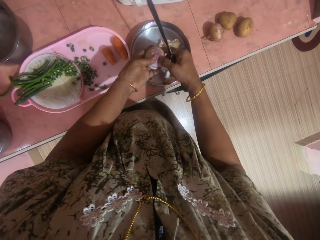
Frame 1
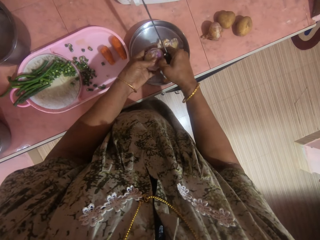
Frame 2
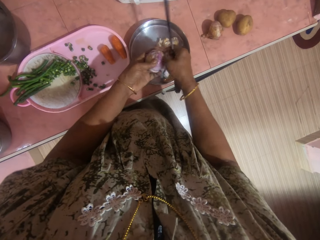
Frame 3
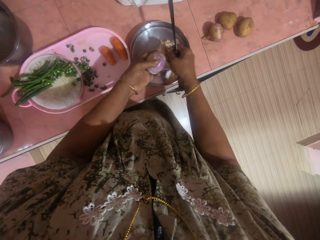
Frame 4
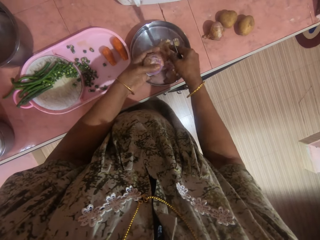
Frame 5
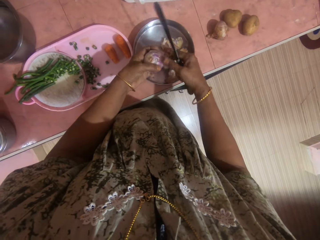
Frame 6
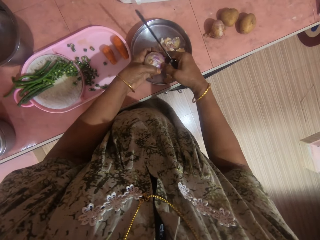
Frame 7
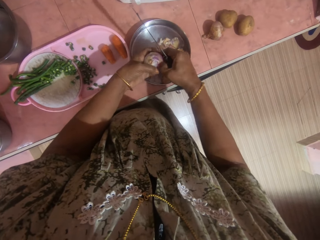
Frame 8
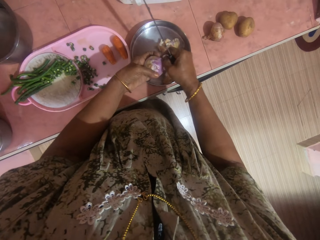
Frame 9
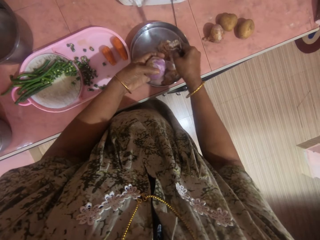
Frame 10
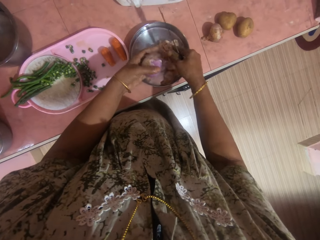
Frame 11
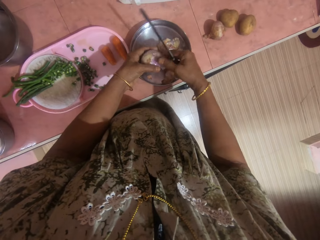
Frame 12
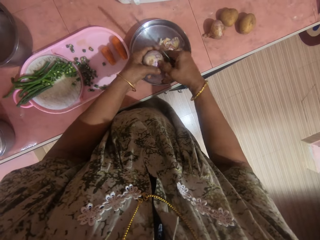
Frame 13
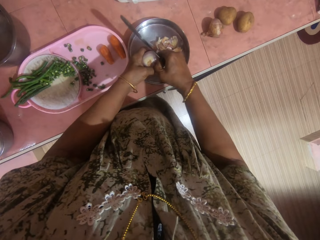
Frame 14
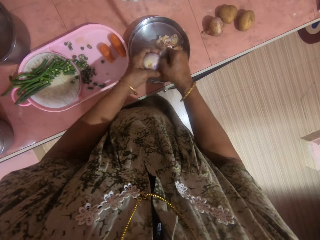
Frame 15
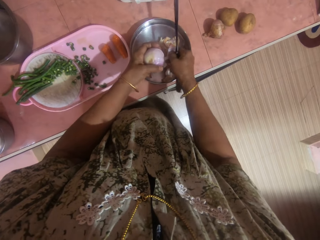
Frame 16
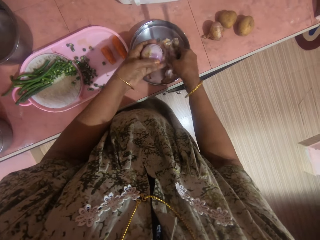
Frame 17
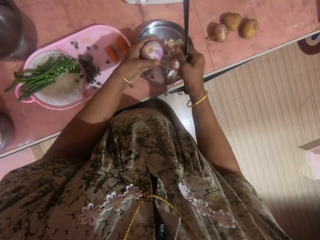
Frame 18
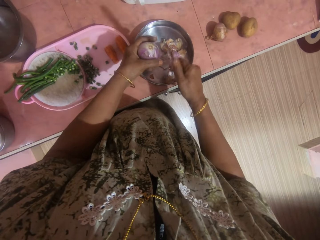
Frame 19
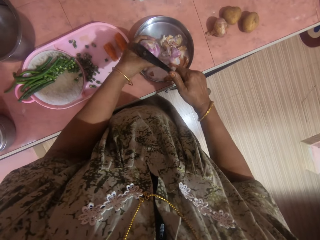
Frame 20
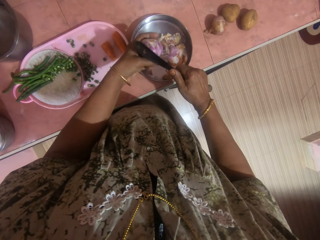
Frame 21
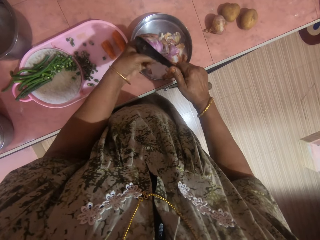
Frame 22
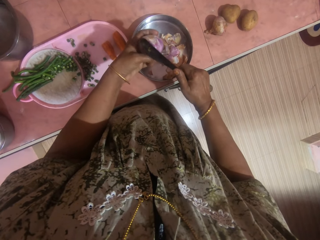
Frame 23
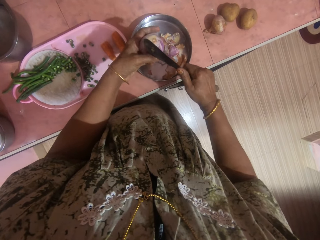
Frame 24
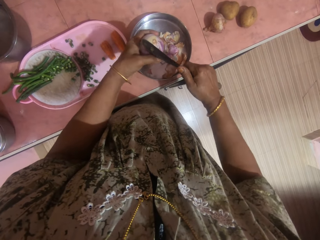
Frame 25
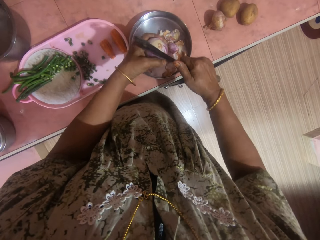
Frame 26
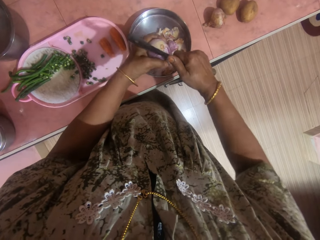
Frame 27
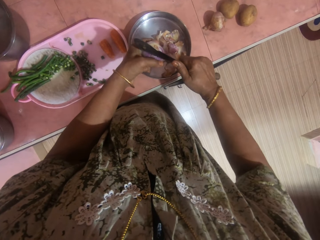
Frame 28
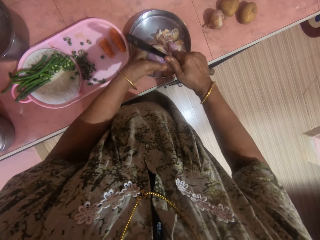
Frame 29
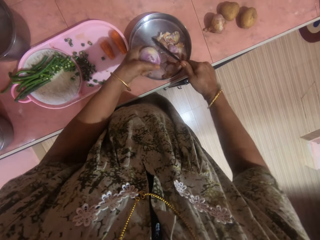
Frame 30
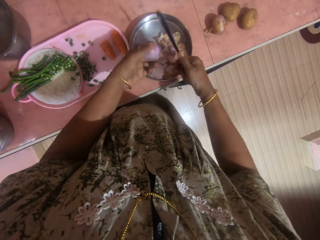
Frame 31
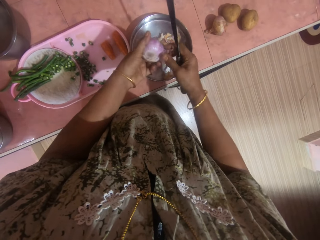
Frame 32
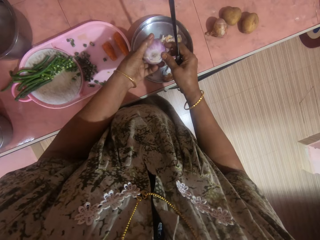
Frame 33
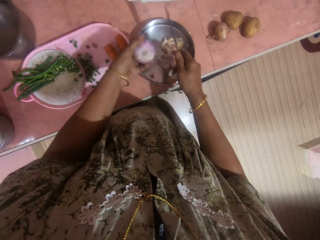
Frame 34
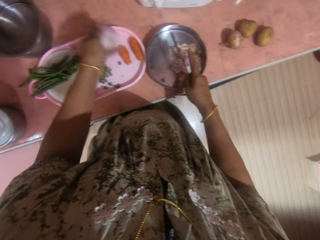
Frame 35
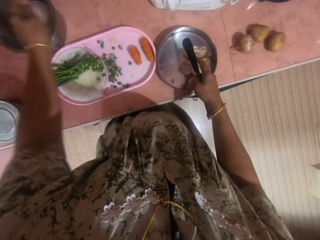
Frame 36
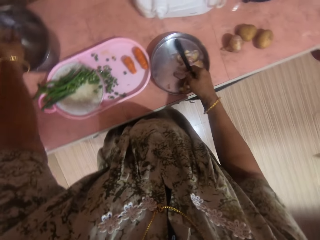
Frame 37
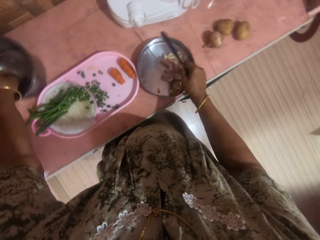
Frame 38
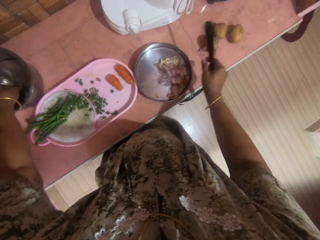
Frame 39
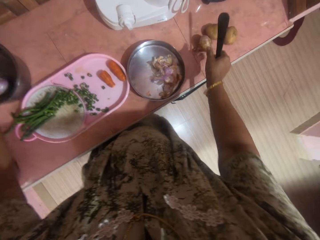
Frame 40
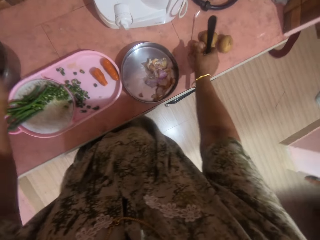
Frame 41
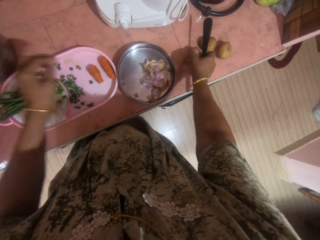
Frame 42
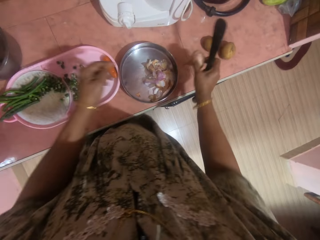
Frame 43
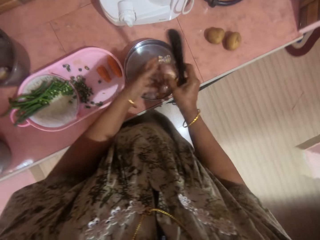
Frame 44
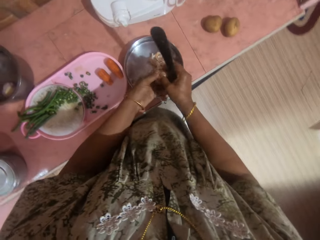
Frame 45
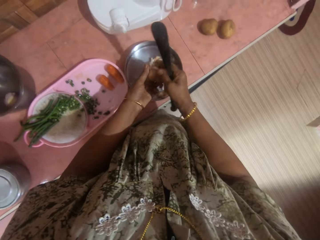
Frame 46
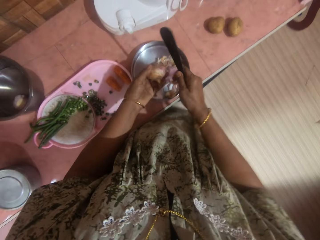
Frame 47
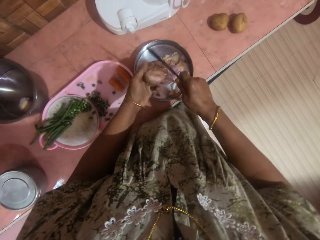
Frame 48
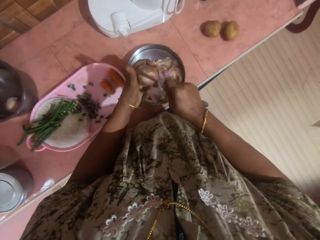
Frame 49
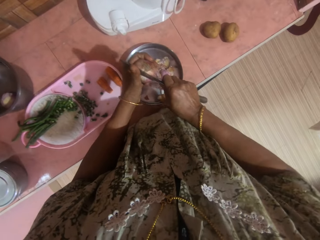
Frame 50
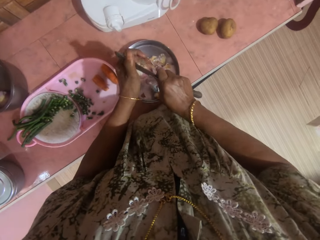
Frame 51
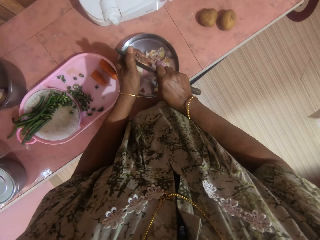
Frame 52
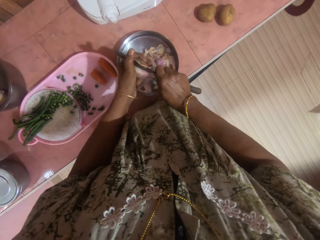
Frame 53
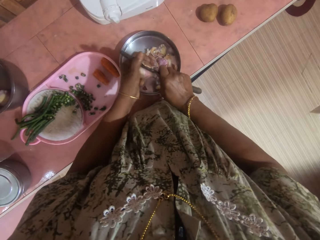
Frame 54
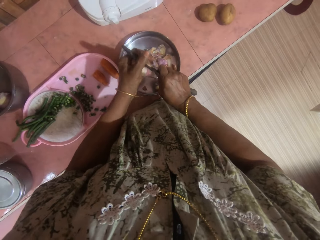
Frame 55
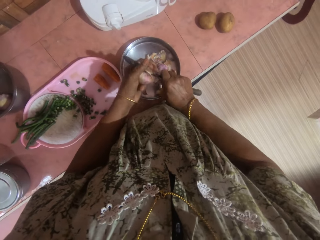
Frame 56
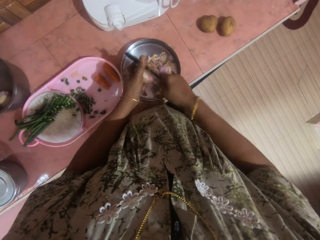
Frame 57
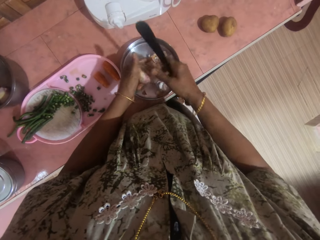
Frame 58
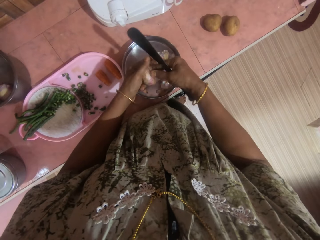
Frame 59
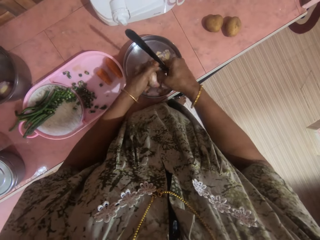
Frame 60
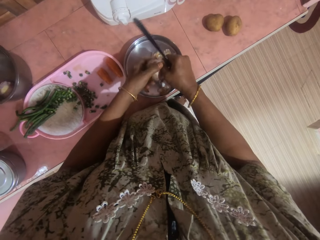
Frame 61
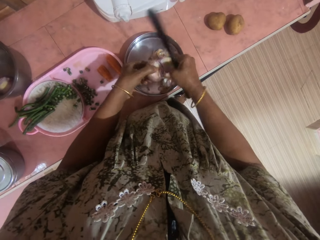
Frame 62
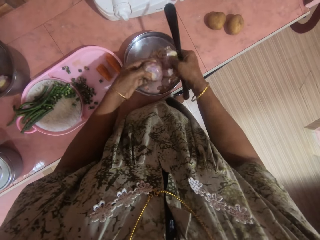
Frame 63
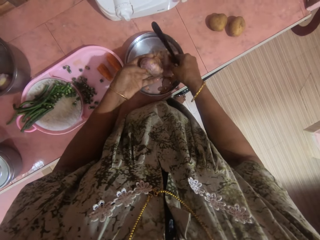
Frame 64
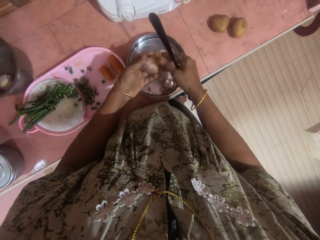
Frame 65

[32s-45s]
The camera wearer cuts an onion with a knife. They drop the onions into a bowl on the table. They take another onion from the table. They hold the onion with the other hand. They peel the outer layers of the onion into a plate on the table with the knife. They cut the onion with the knife.

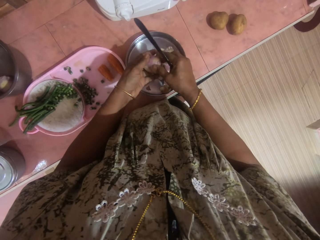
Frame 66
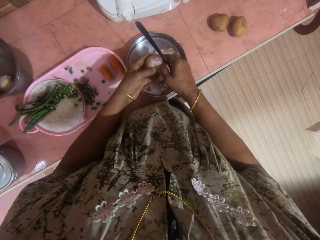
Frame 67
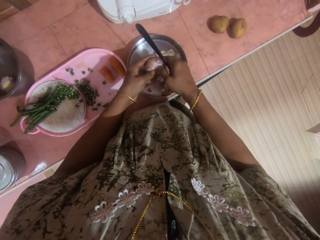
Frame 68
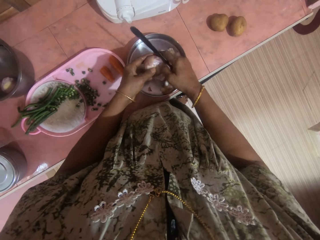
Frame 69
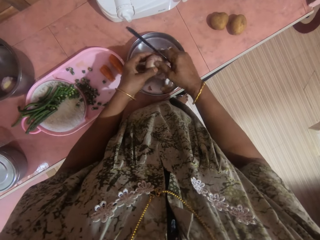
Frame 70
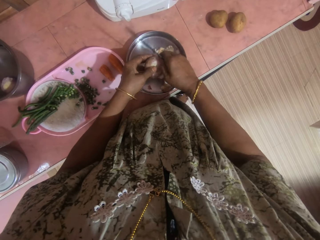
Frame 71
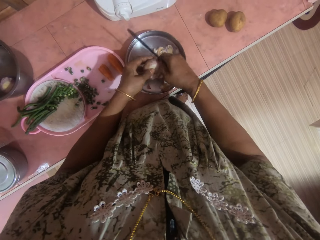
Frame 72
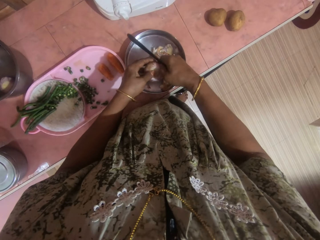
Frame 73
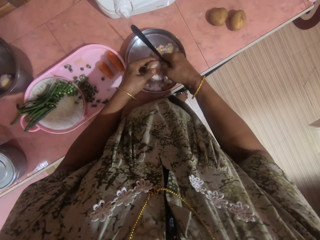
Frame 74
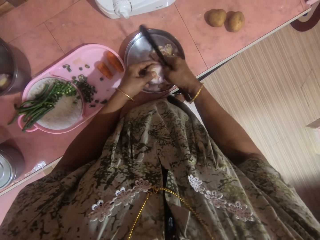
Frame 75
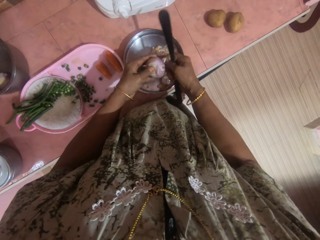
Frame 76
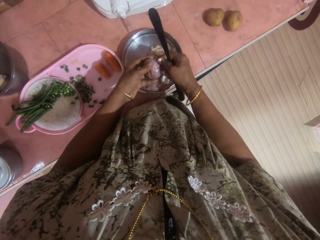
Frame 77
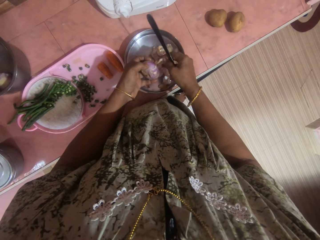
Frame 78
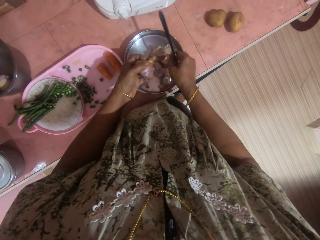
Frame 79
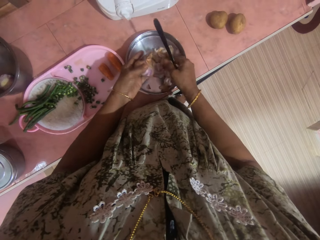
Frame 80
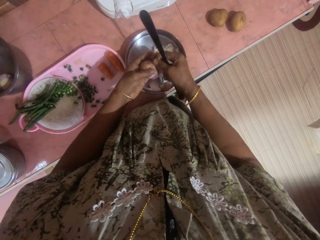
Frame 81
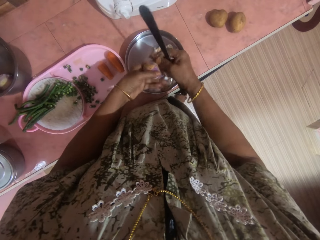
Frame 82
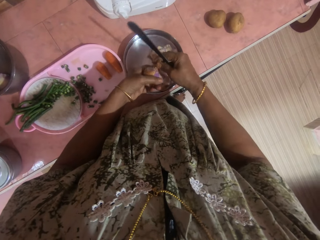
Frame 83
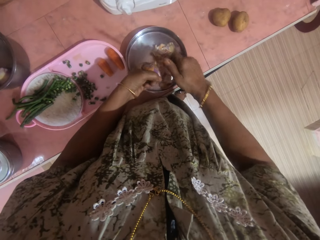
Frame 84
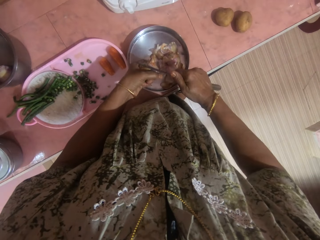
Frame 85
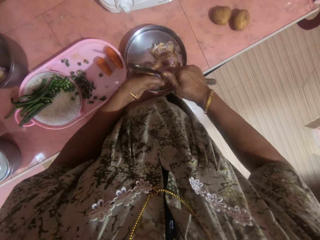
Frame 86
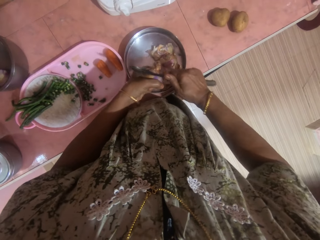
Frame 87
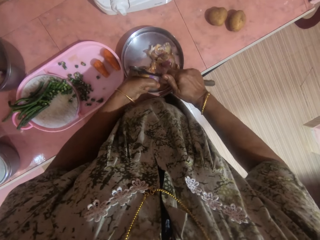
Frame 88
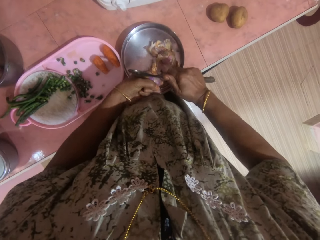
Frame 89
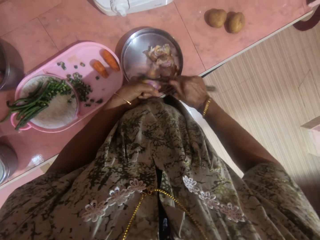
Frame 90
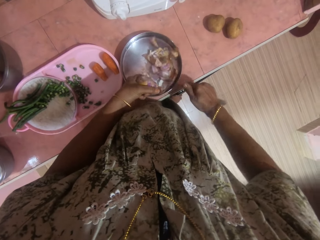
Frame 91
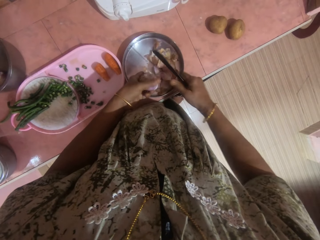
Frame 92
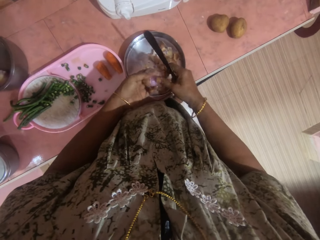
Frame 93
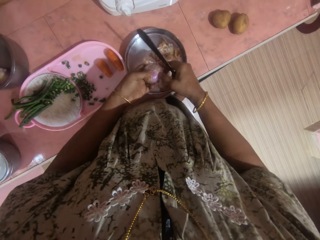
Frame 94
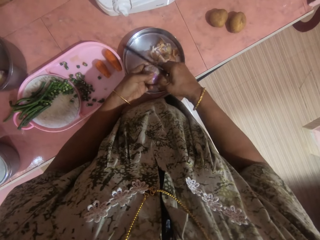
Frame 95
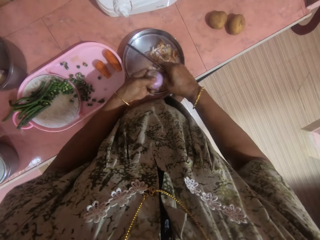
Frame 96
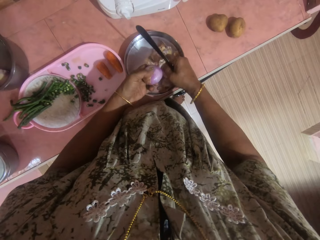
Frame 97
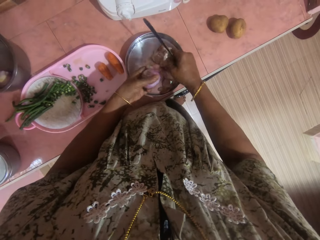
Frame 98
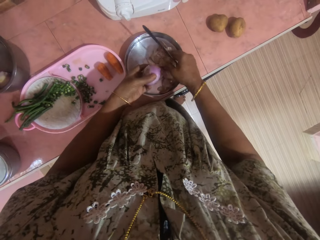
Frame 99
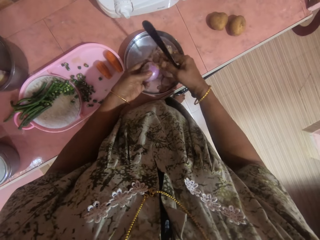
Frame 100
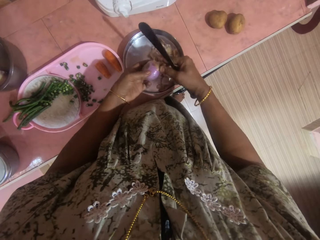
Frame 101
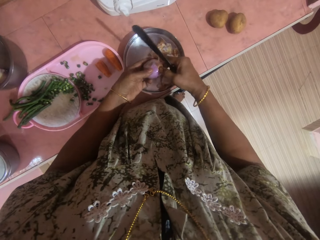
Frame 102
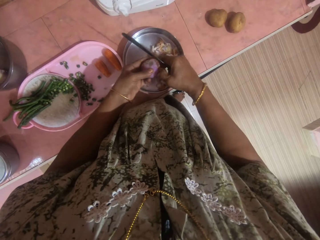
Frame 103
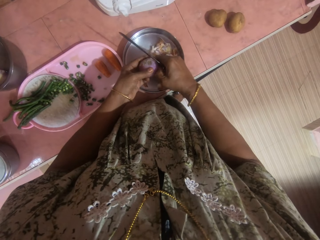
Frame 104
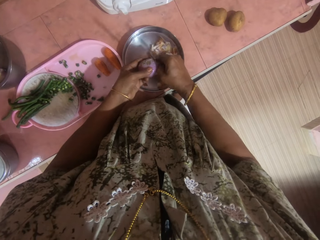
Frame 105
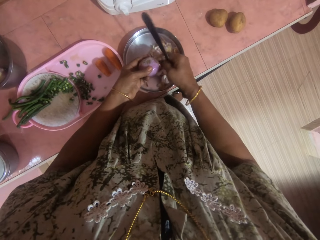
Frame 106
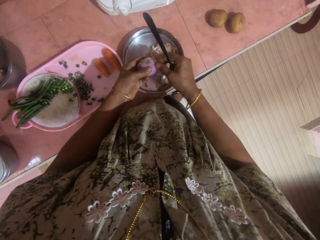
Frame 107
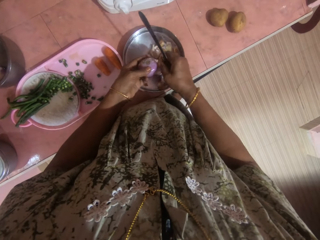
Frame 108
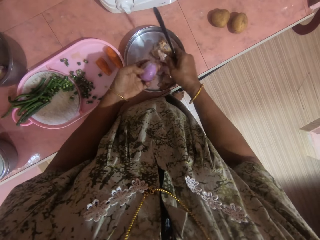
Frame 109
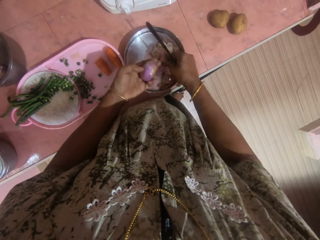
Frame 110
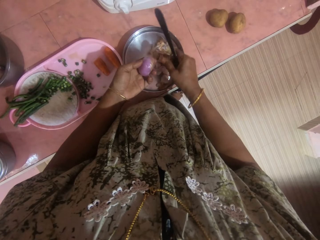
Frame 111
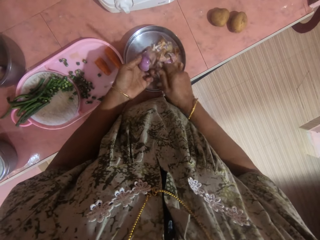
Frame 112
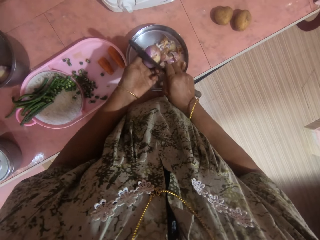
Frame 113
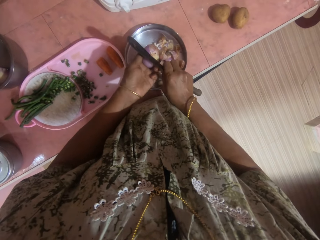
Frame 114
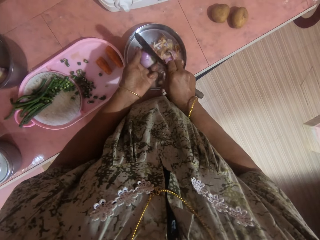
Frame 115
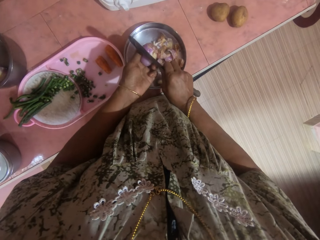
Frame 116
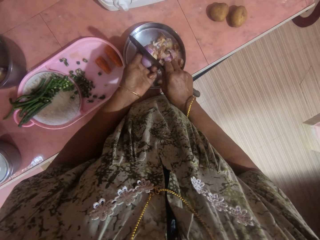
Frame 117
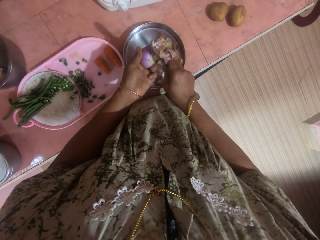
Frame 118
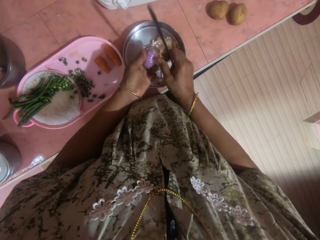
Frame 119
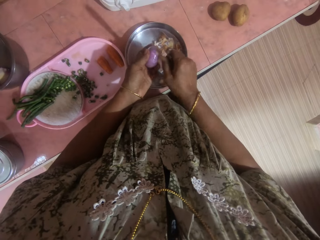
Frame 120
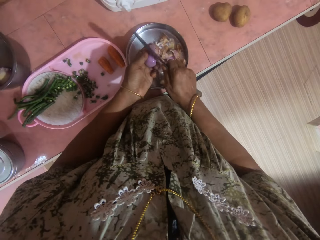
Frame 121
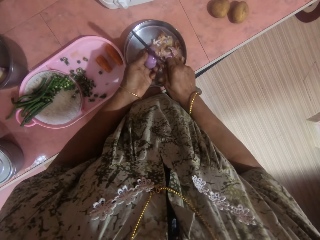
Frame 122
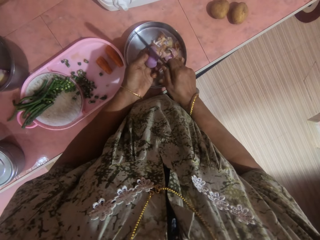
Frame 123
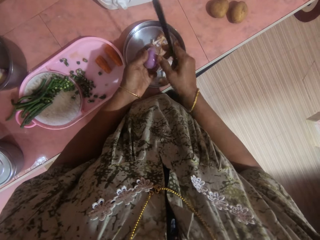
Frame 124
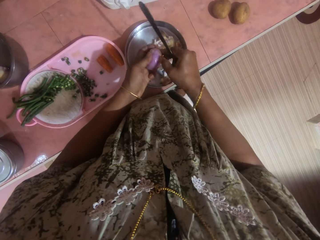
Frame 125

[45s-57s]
The camera wearer peels an onion on a tray with a hand. They cut the onion with a knife. They peel the onion on the tray with a hand.
